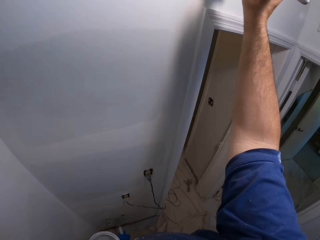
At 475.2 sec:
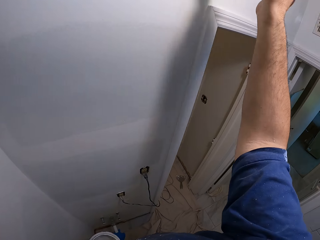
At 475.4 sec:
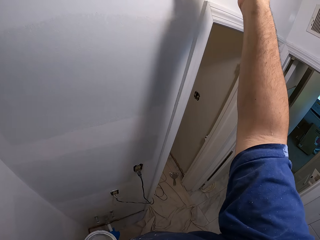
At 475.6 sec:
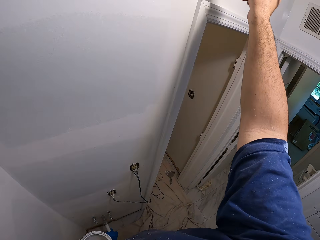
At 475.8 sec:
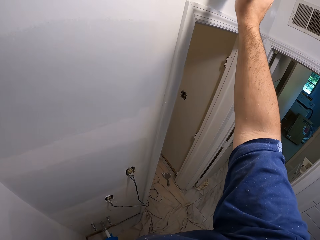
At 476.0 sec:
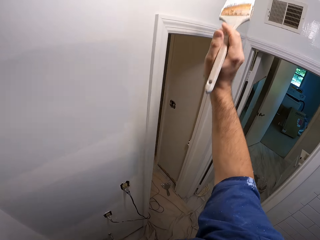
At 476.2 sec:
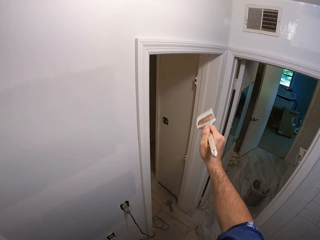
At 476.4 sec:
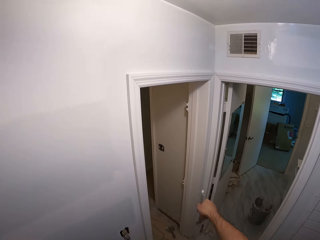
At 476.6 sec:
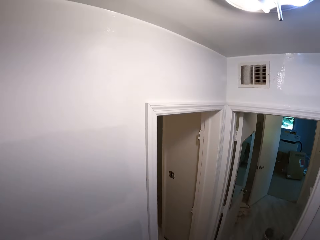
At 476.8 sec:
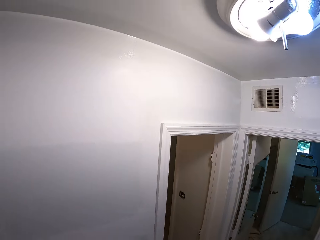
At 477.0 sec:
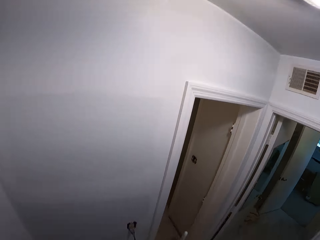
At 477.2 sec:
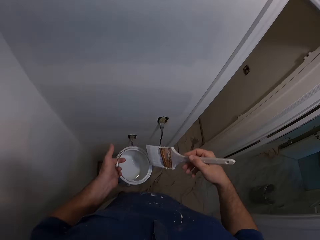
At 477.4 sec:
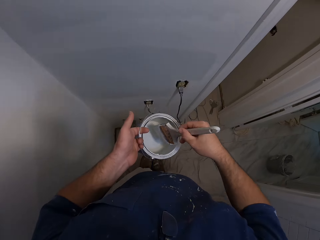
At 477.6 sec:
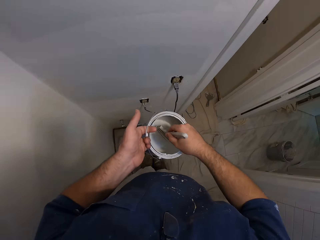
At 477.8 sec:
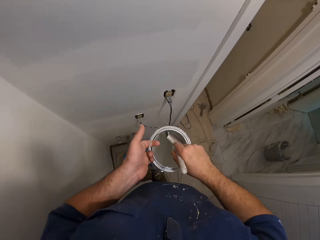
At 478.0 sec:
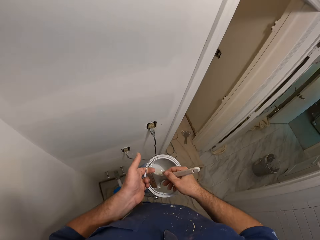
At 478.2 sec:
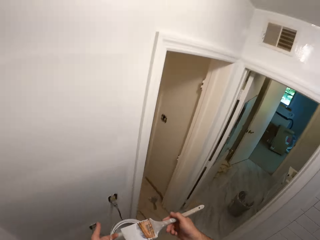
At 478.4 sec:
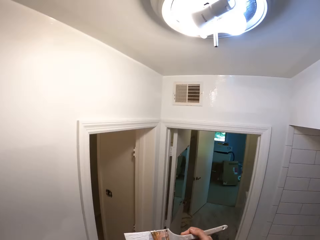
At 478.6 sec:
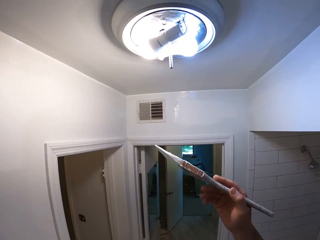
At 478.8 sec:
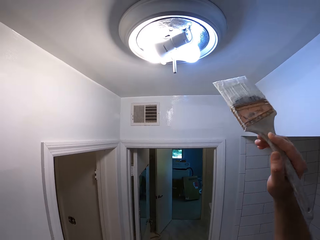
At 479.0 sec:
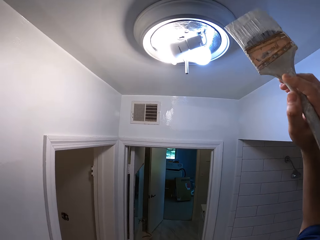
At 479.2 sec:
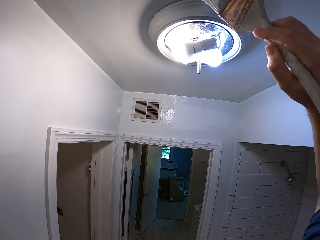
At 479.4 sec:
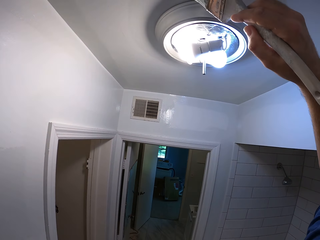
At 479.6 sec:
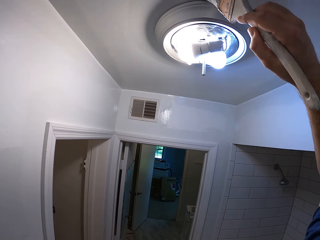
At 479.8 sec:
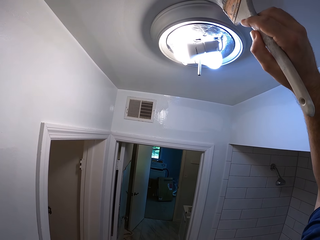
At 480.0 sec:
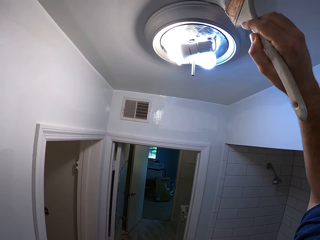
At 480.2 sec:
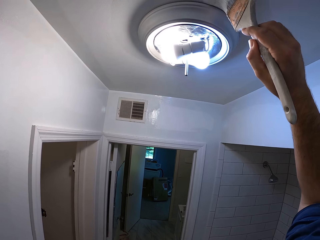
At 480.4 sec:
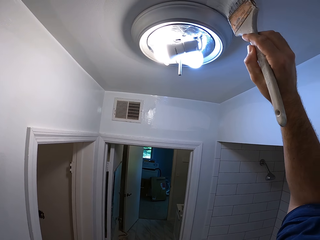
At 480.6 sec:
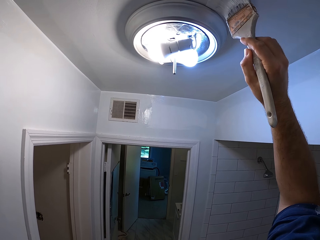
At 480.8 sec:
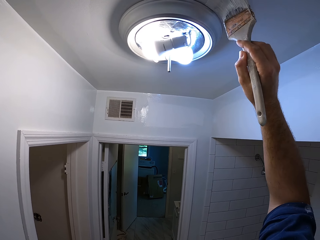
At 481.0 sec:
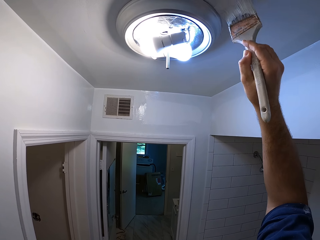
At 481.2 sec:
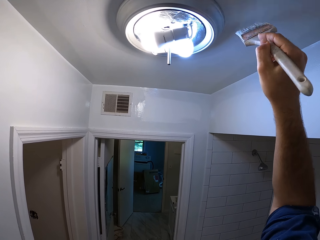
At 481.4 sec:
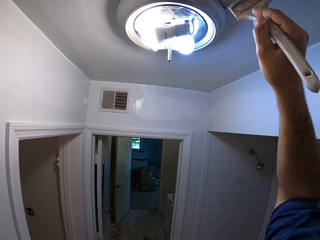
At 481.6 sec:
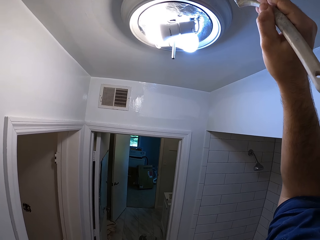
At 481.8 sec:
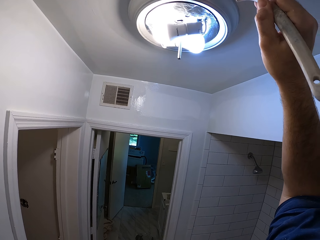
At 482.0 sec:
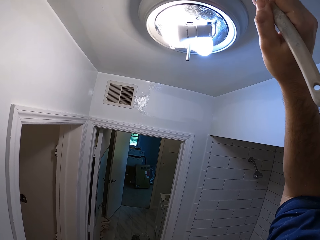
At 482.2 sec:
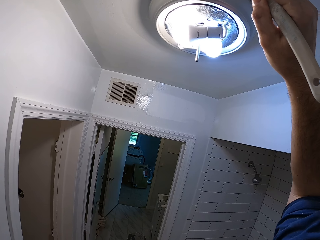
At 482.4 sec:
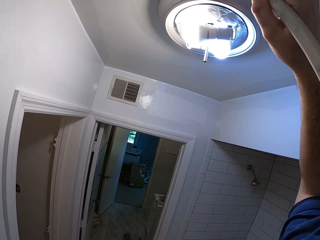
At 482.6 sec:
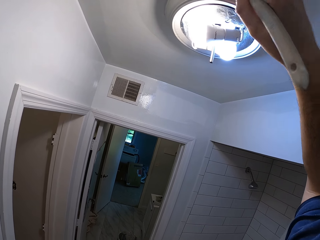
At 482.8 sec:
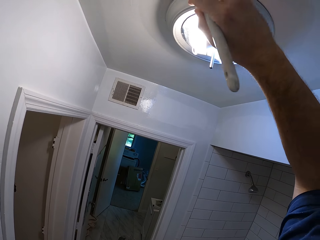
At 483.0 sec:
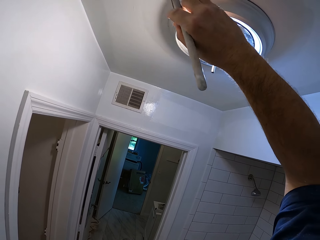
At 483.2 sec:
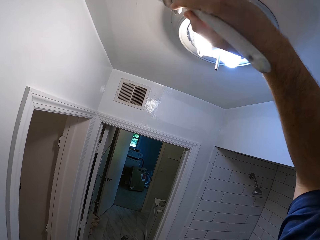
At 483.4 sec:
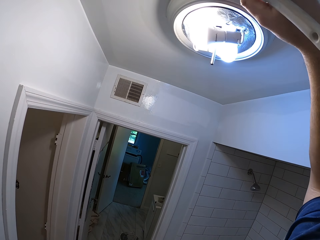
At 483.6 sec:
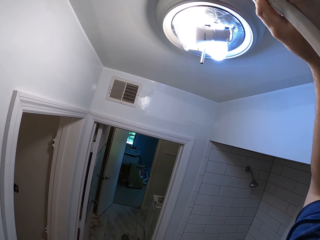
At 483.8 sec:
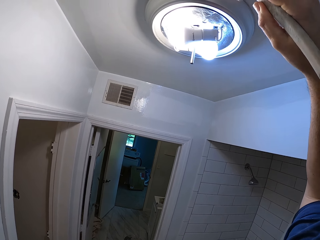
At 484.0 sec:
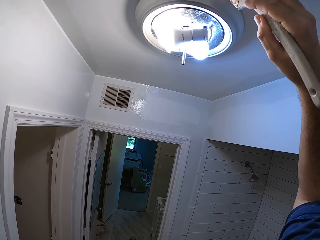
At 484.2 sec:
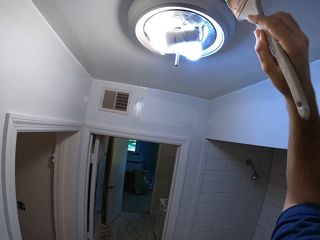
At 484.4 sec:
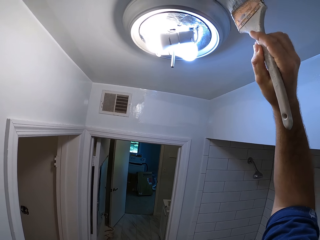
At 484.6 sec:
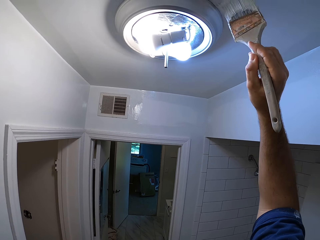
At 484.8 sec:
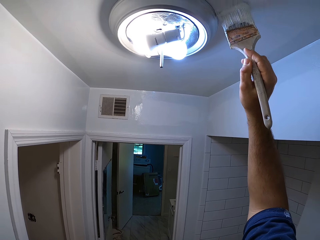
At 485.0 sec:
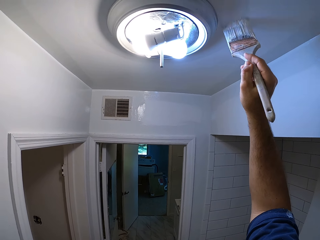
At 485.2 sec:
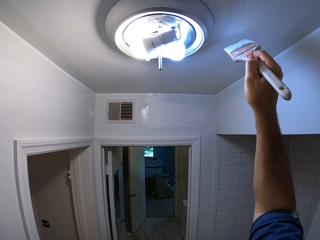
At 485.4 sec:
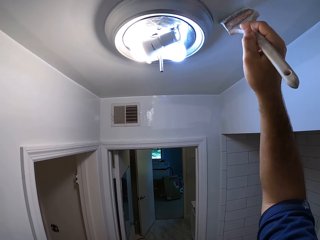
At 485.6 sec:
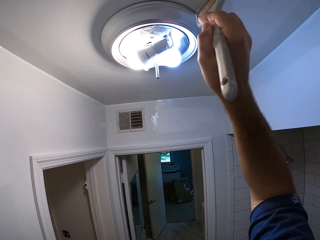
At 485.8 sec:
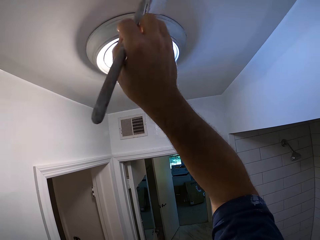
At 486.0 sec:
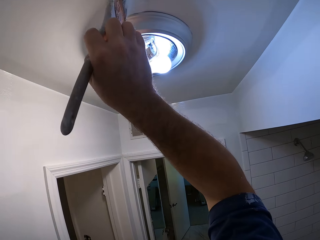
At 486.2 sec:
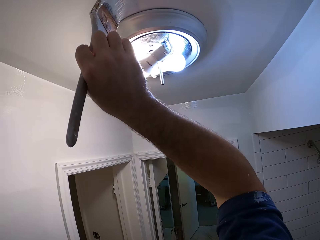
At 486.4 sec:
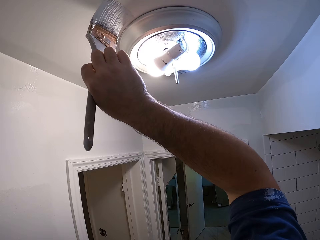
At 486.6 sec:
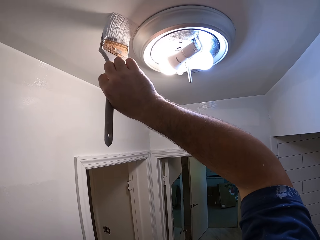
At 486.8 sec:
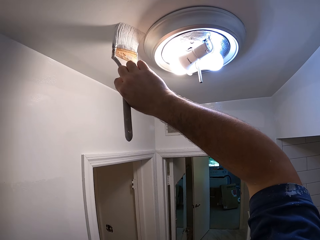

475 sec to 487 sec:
The camera wearer dips the paintbrush into the paint container. They remove the paintbrush from the paint container. They paint round the edges of the ceiling light cover in the bathroom.

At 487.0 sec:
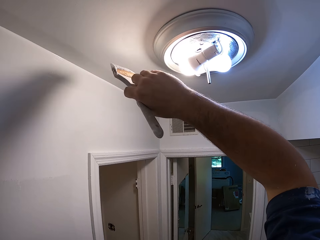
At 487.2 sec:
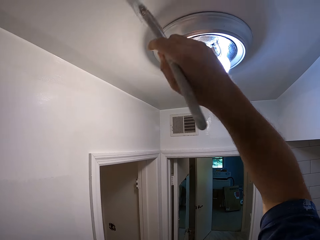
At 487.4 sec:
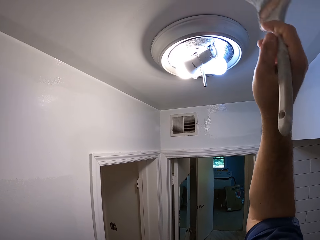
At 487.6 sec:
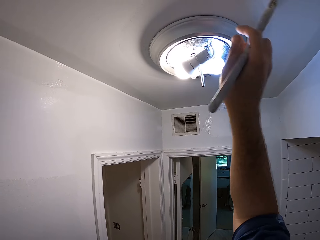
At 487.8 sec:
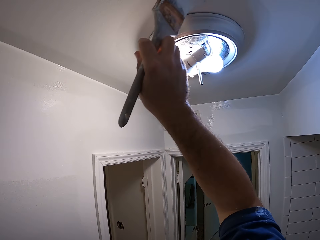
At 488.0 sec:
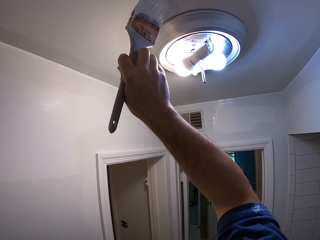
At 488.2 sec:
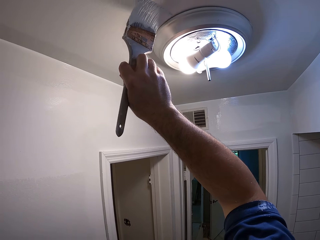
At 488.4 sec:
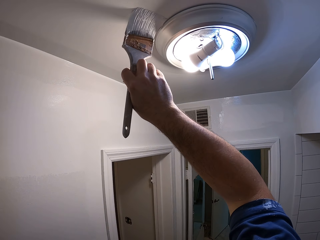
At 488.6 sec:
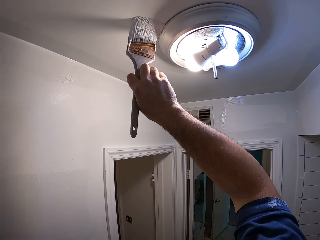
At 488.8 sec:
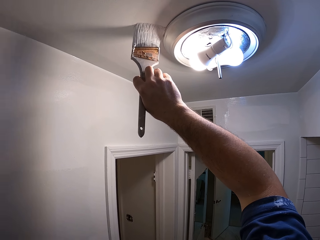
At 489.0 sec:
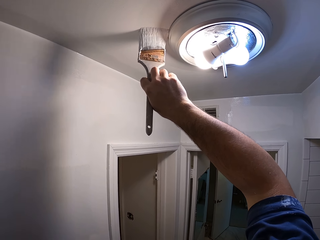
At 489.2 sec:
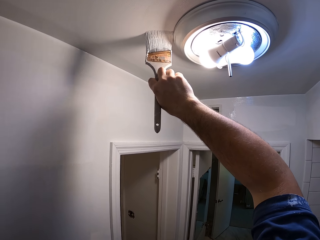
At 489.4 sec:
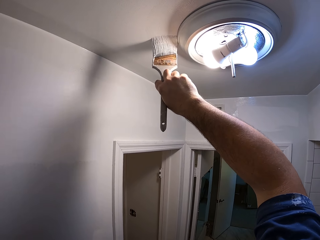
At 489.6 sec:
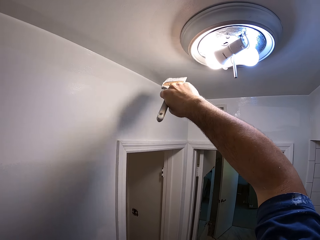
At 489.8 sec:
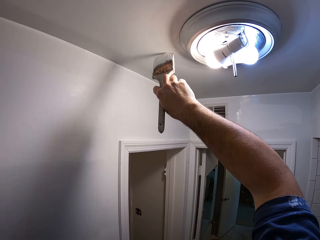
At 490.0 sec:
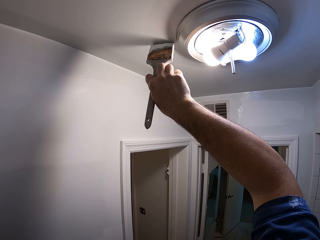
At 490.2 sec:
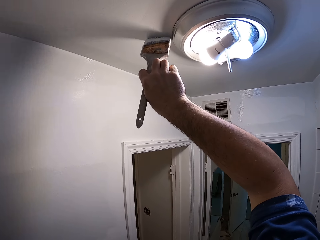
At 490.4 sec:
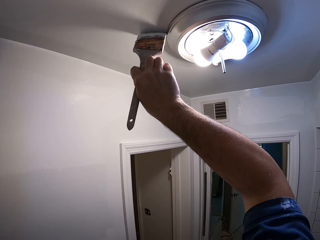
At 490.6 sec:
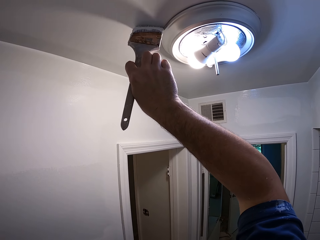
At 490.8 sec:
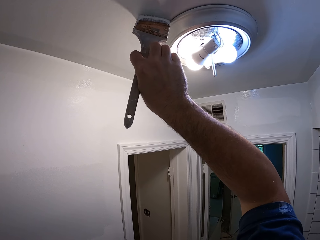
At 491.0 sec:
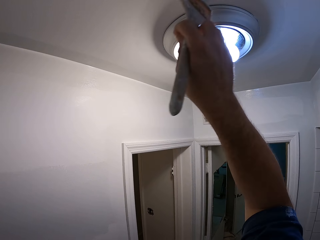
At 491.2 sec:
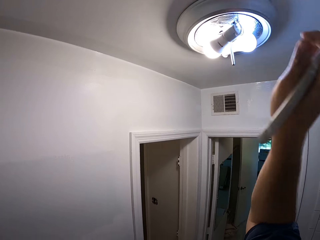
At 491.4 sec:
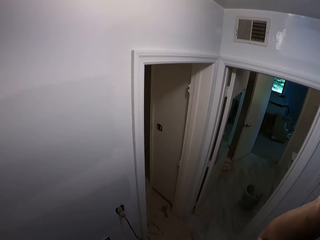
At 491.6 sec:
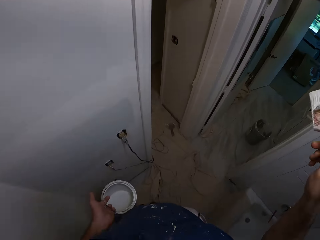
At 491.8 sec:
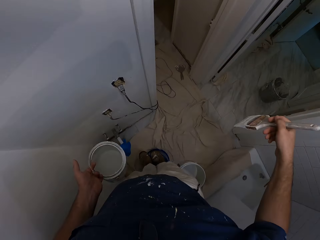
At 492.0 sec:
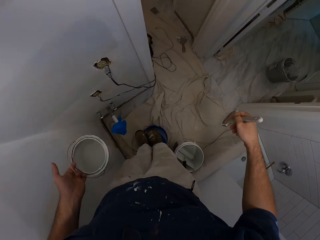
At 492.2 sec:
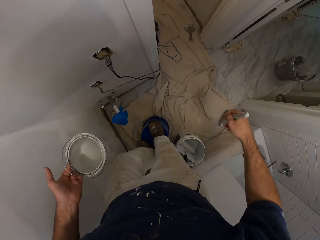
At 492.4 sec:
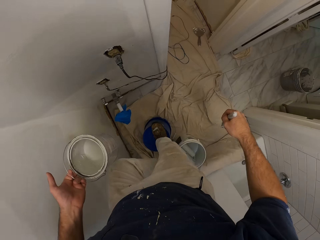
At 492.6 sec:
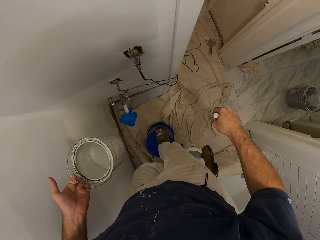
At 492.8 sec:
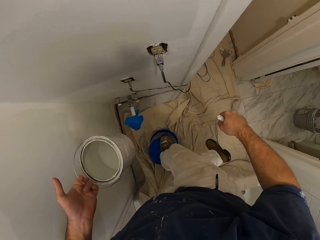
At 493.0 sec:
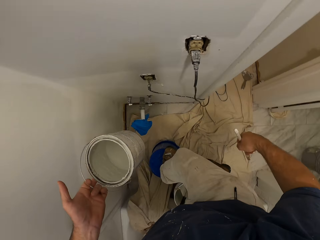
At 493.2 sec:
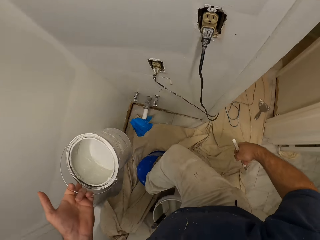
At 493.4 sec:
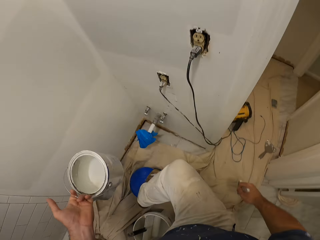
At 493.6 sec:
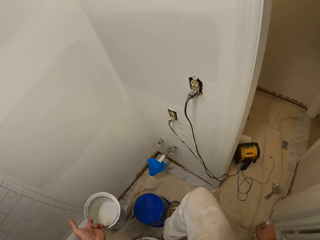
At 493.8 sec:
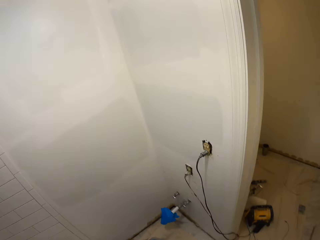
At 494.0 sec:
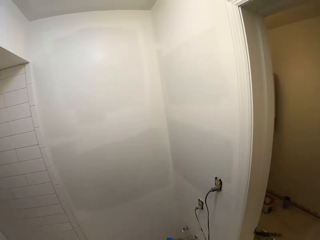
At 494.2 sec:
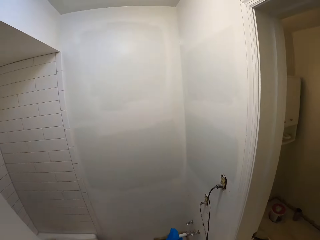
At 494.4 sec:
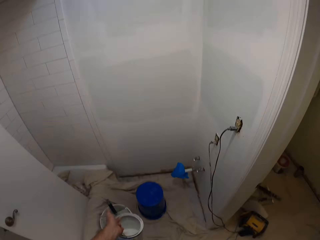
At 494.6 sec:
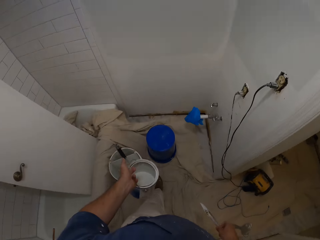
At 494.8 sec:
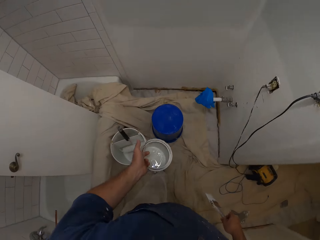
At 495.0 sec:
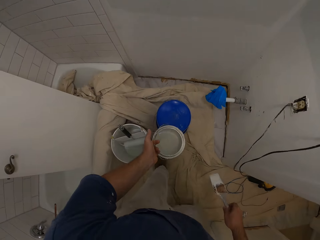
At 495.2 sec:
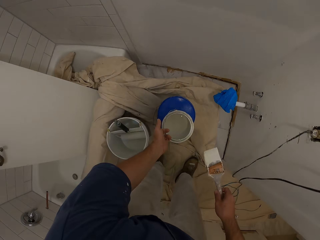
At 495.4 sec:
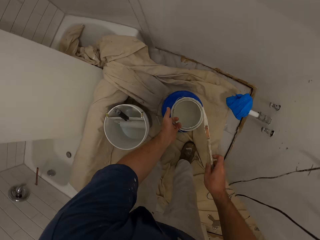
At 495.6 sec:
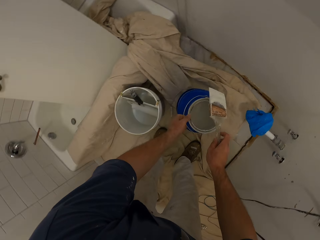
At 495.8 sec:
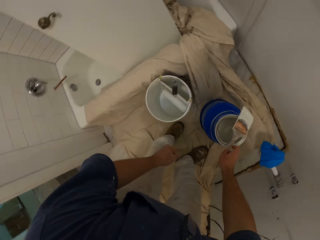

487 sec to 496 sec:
The camera wearer steps down from the inverted bucket. He stops painting. He puts the paint container in his left hand on the inverted bucket.
